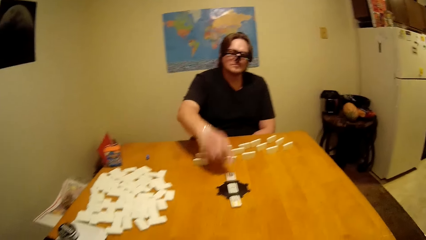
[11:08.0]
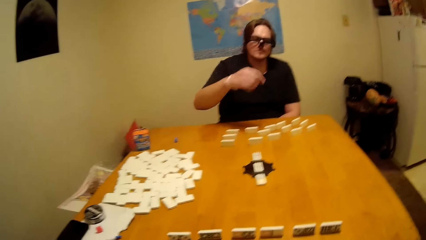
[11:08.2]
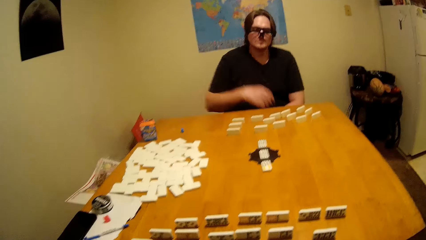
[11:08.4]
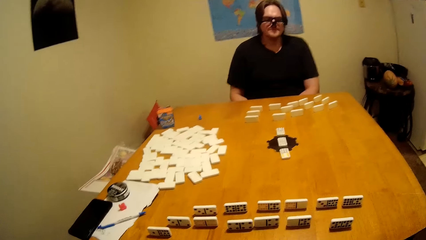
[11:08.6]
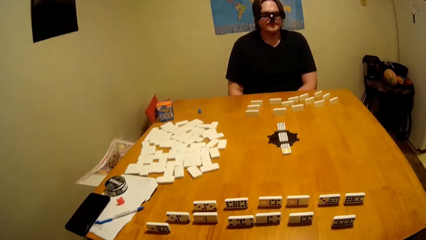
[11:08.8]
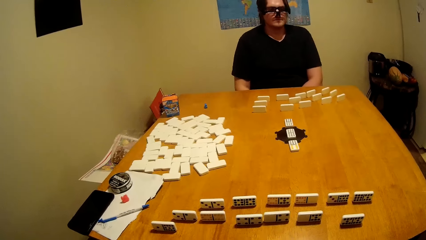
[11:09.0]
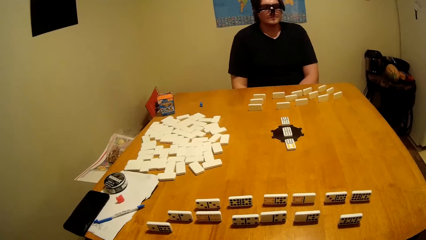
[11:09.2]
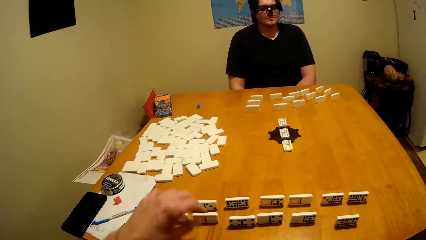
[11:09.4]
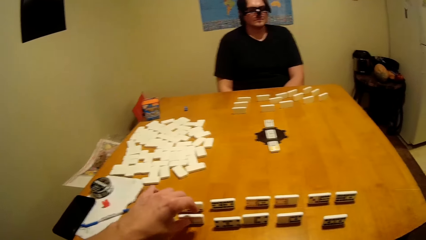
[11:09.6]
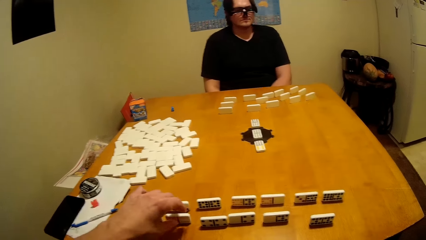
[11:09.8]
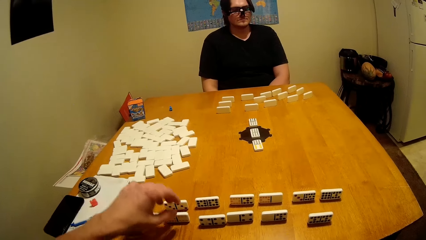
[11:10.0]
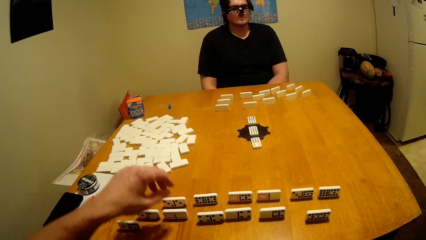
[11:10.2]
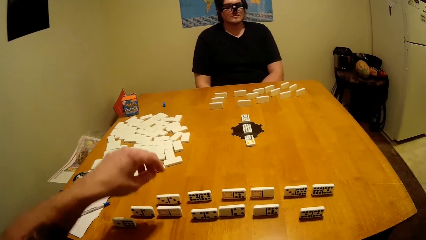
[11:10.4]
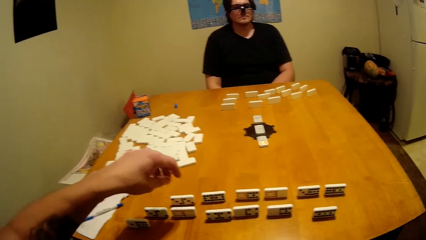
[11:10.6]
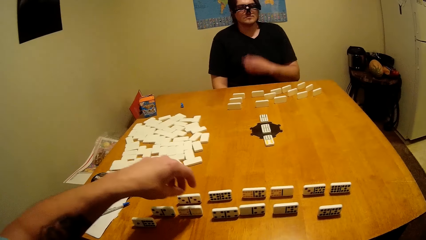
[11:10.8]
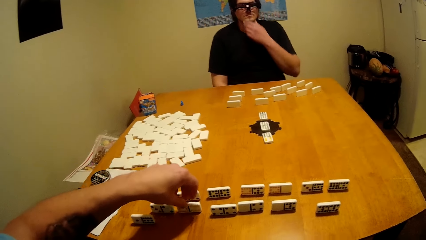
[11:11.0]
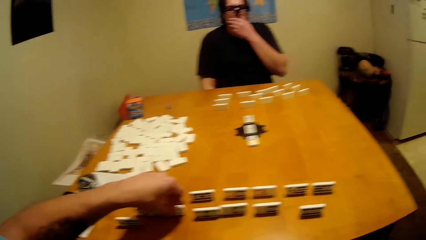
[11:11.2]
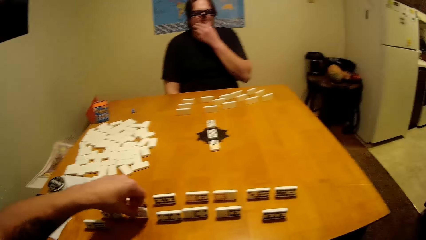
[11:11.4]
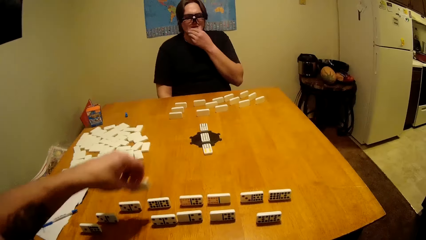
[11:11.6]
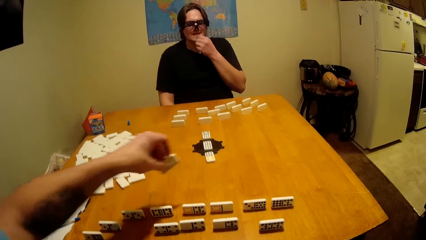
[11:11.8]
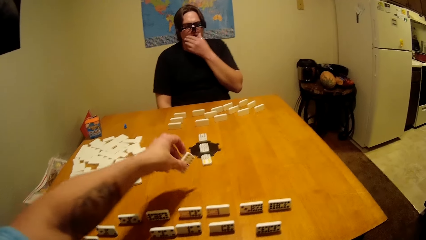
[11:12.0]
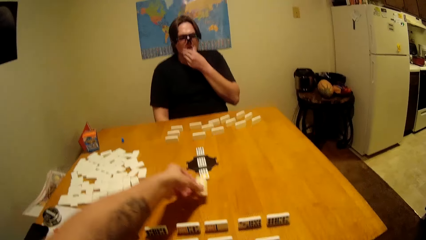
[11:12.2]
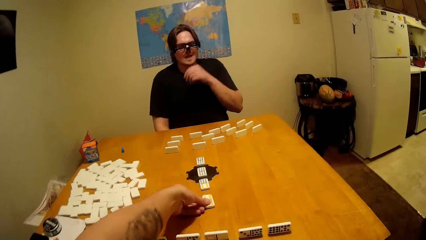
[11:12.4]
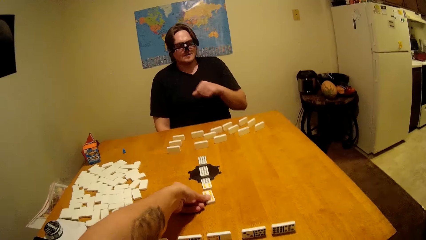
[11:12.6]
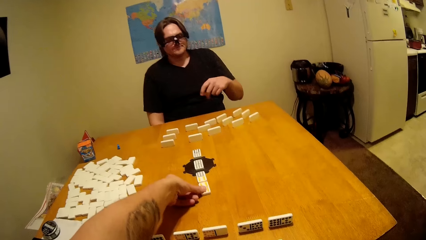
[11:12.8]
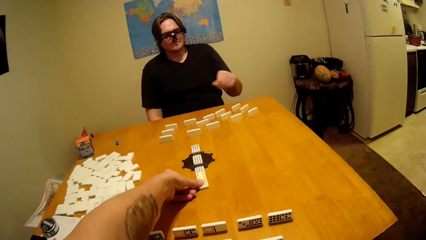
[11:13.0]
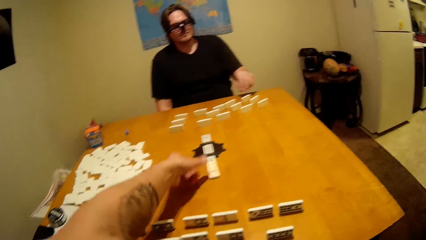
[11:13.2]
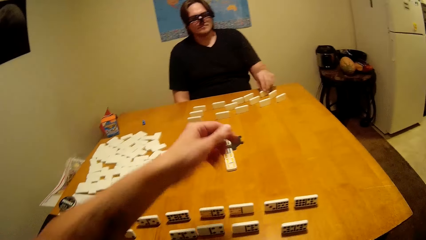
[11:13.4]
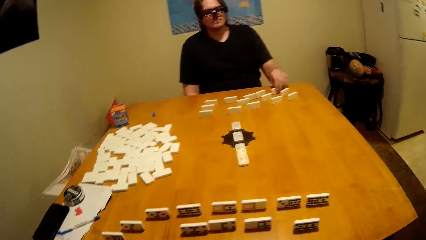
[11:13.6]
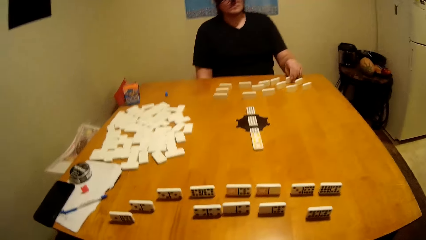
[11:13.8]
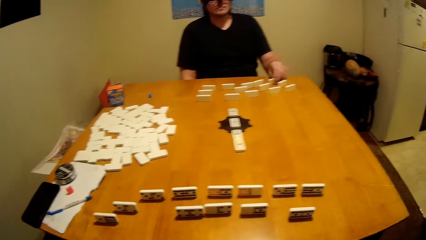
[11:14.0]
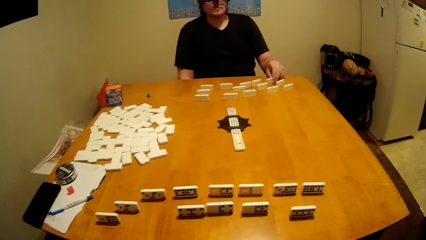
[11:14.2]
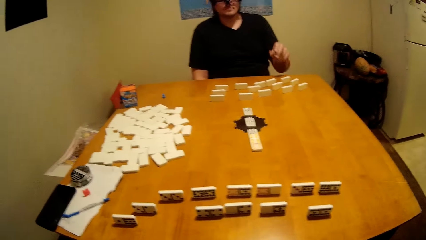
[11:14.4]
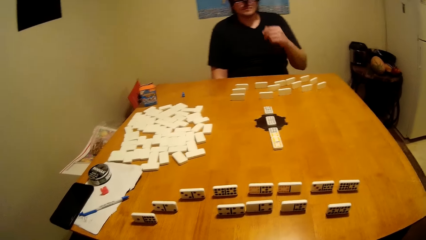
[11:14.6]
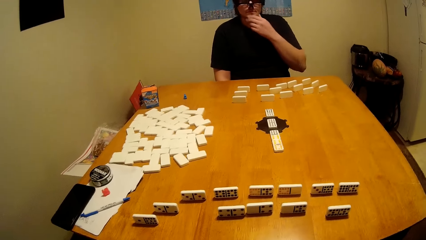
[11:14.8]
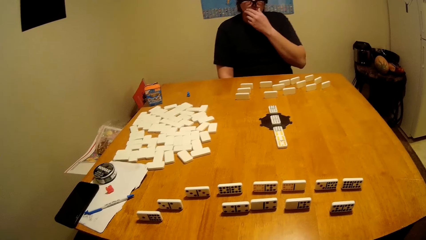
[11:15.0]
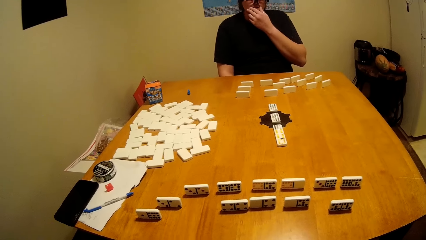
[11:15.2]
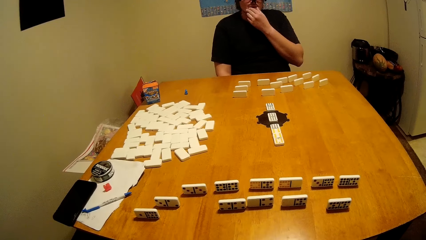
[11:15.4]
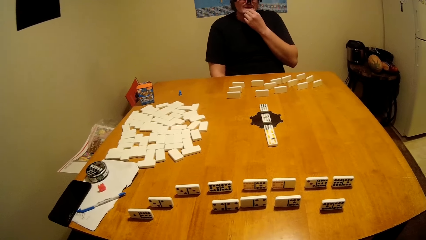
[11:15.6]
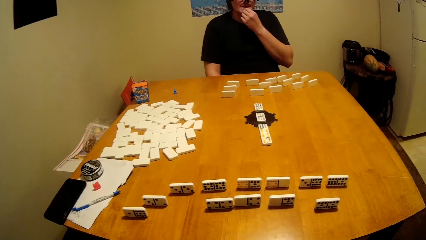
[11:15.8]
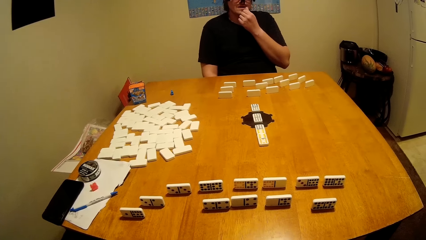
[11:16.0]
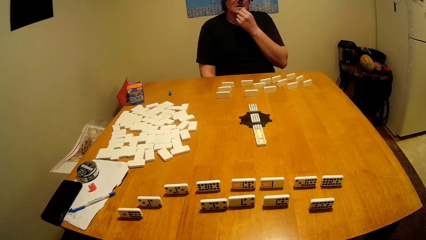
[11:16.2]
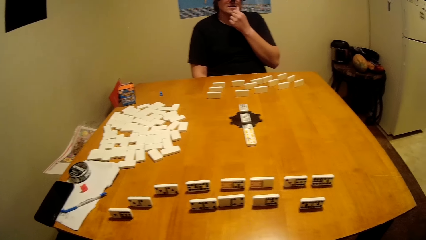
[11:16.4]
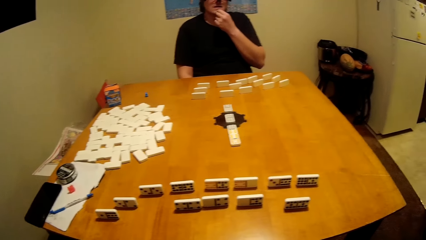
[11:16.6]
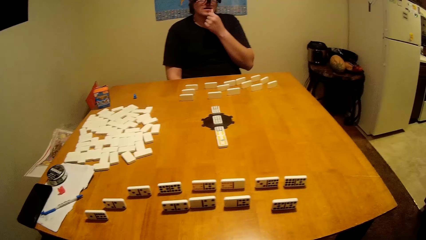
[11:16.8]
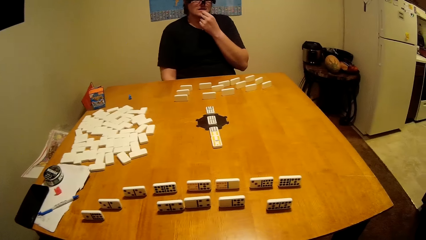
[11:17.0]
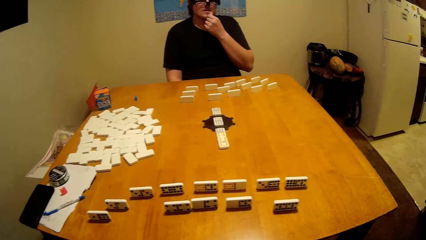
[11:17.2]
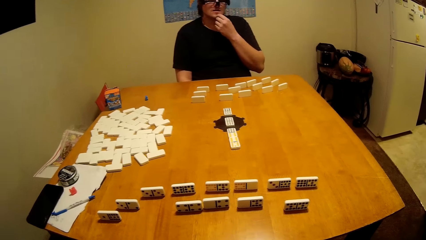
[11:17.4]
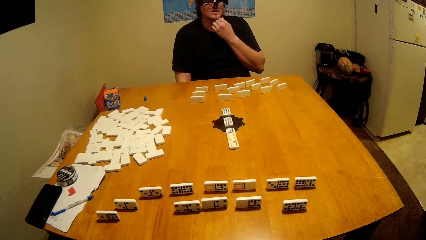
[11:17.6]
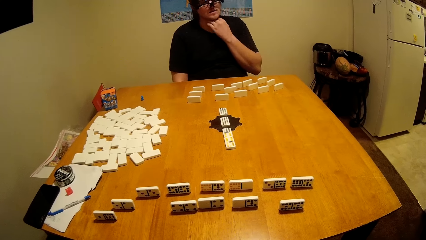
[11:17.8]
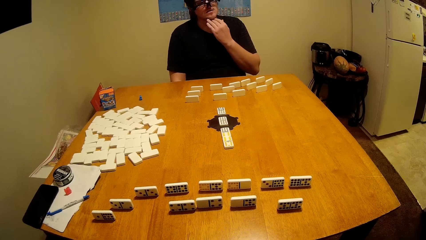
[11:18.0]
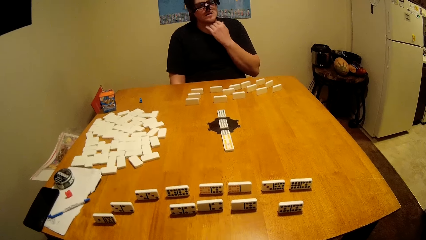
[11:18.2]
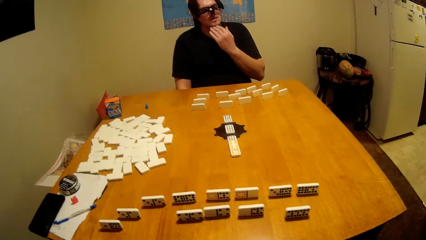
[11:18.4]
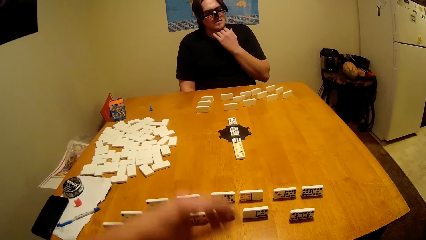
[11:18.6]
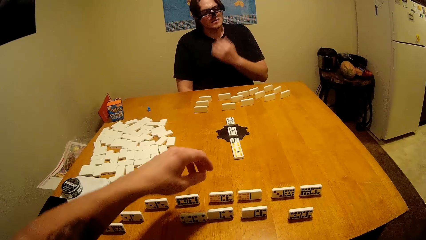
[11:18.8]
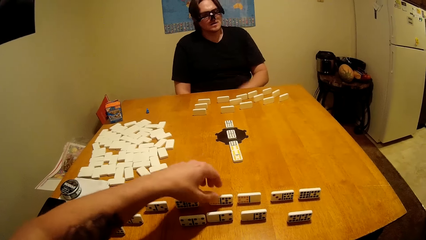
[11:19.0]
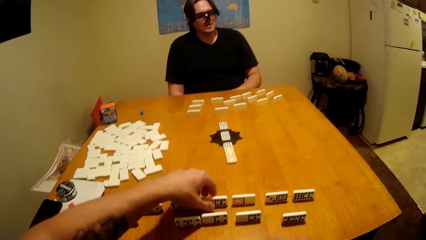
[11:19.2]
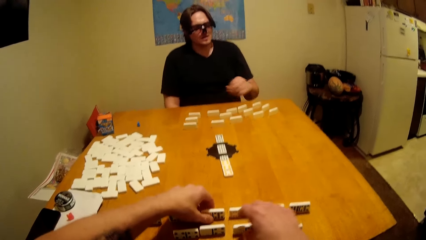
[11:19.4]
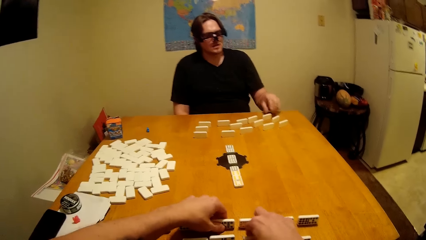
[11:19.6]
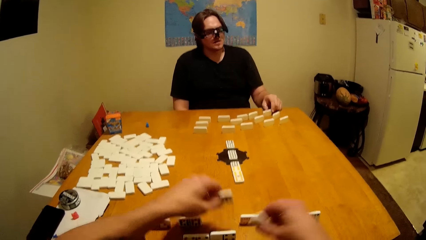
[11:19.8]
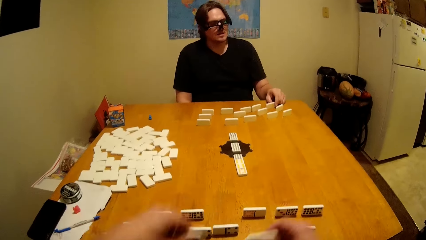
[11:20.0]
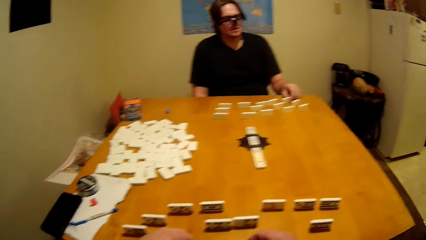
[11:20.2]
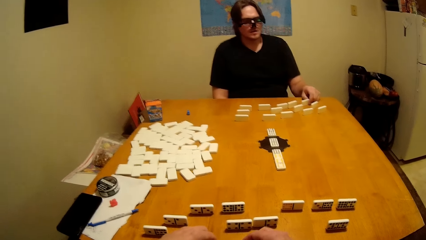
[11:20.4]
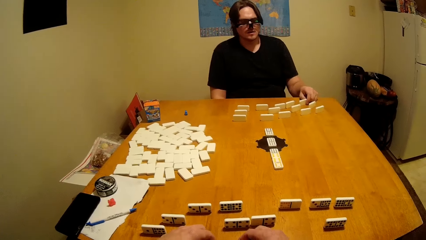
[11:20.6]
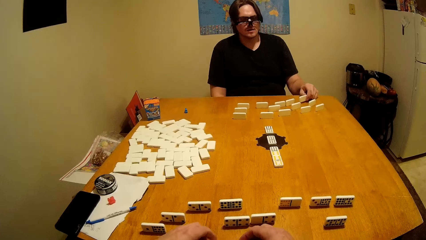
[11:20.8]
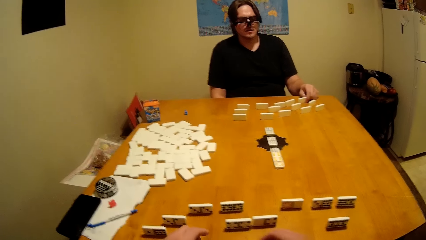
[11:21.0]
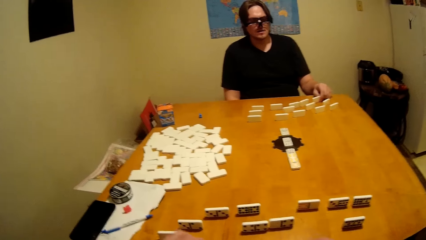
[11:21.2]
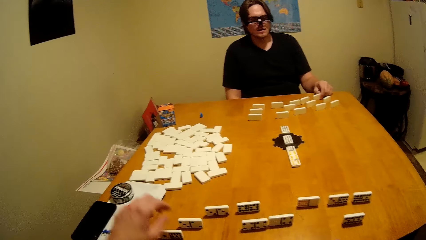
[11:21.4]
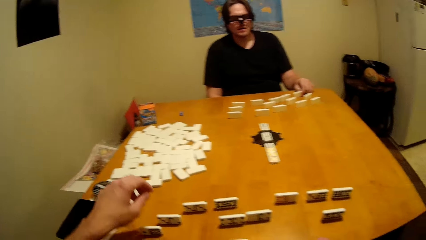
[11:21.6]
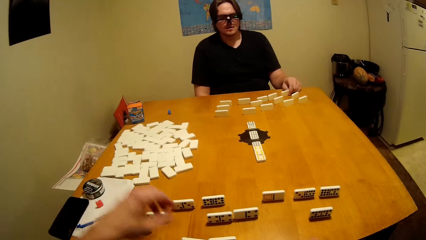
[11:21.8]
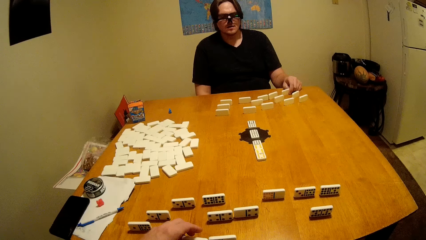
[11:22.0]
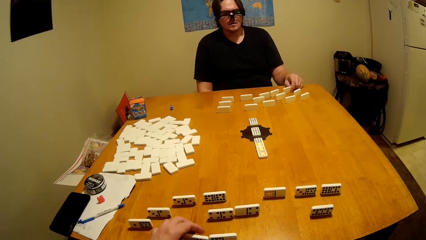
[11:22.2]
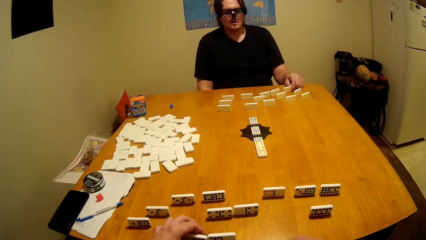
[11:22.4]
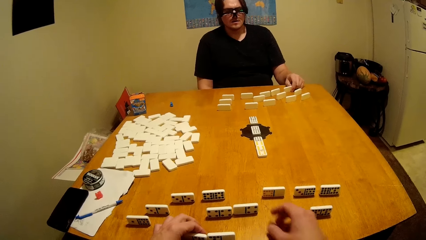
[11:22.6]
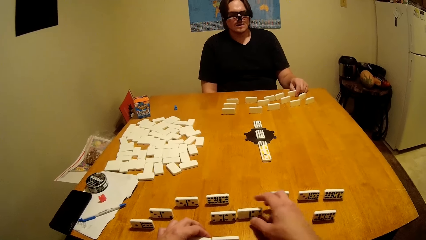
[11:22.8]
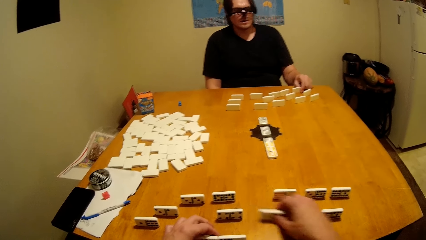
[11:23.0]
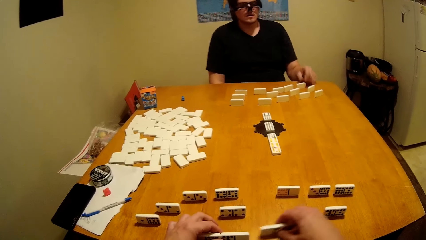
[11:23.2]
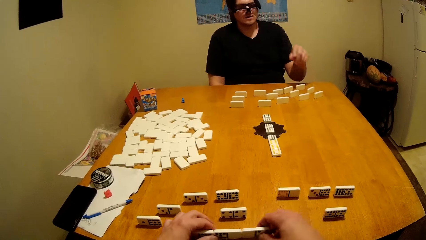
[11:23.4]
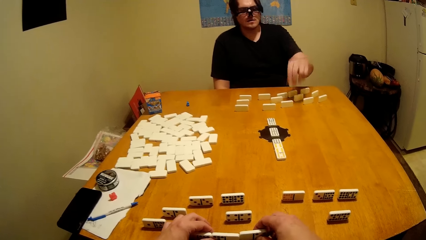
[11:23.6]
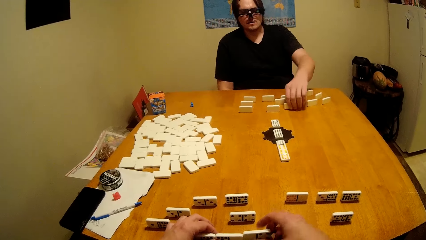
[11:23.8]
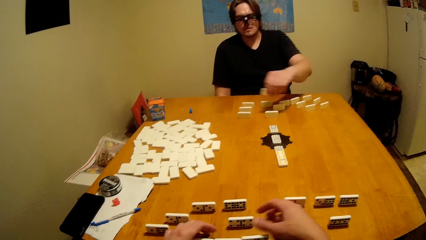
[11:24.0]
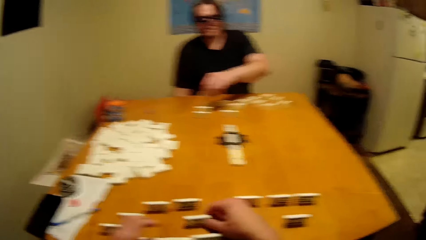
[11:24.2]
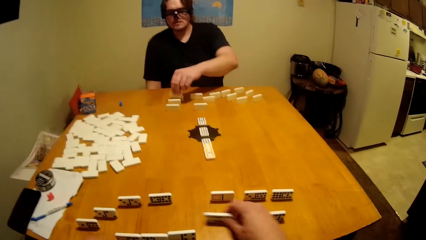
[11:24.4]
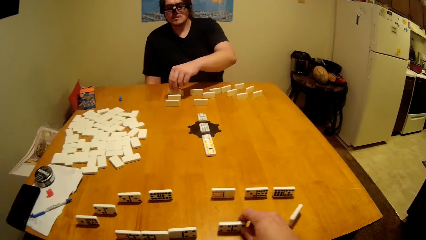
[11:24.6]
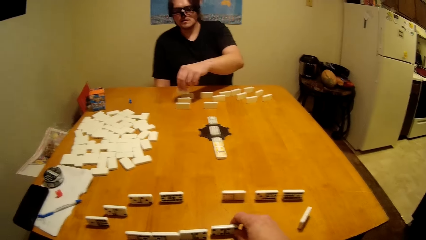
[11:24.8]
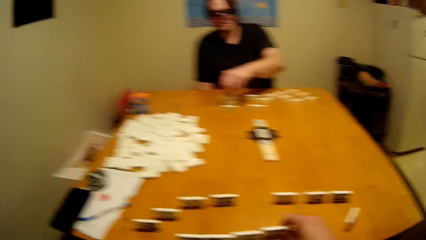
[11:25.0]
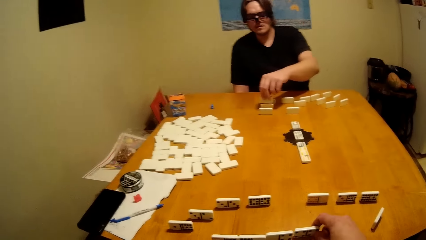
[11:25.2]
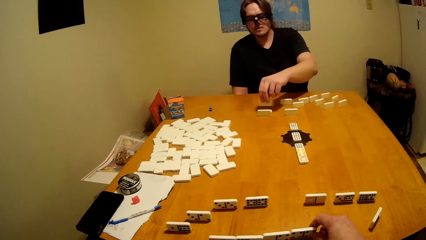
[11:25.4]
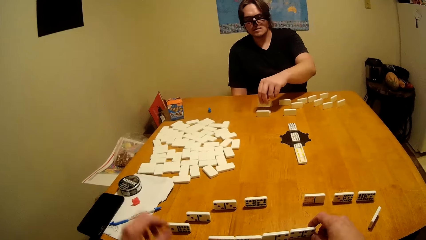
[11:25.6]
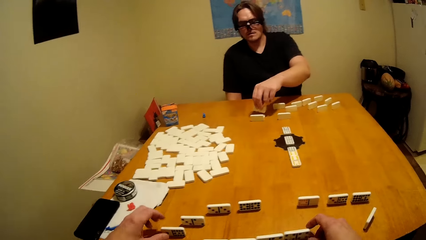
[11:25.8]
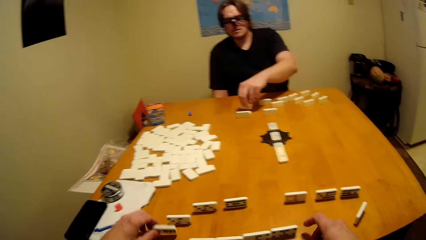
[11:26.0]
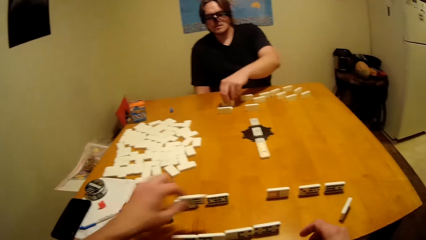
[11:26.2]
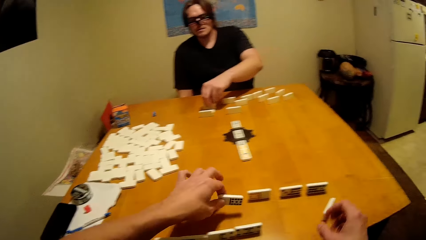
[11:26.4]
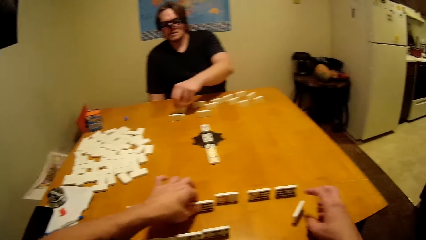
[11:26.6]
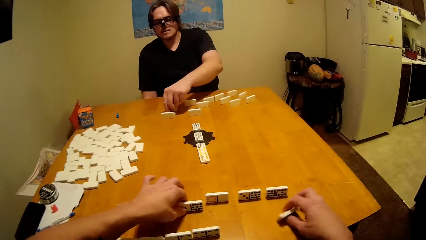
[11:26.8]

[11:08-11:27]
The camera wearer plays the dominoes game. A person plays. The person plays again. The camera wearer arranges his pieces. The person plays the dominoes game. The person arranges his pieces.
